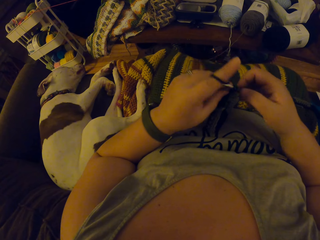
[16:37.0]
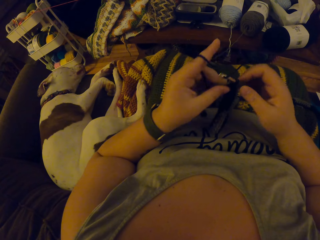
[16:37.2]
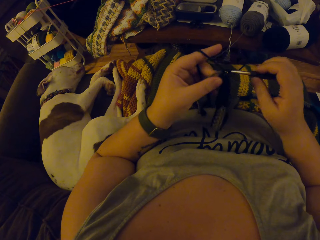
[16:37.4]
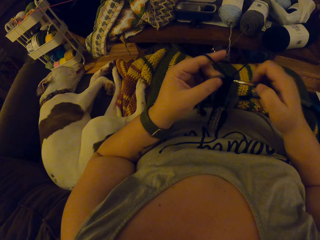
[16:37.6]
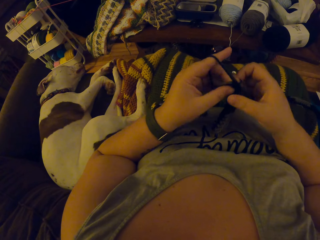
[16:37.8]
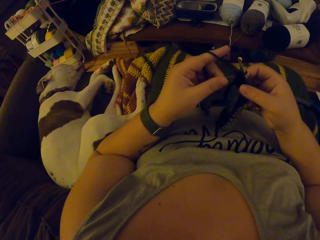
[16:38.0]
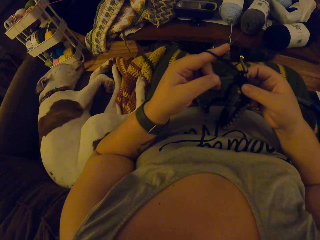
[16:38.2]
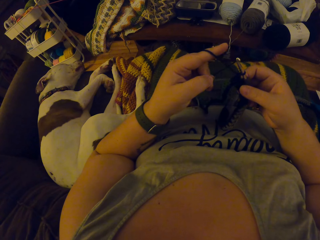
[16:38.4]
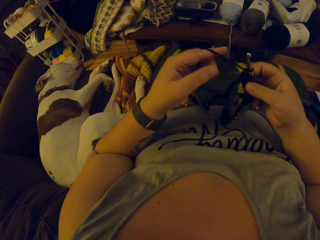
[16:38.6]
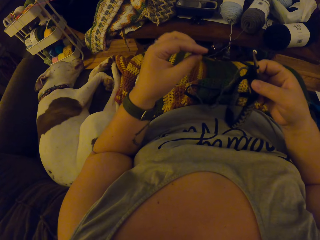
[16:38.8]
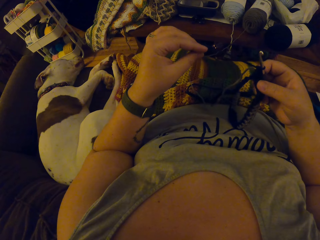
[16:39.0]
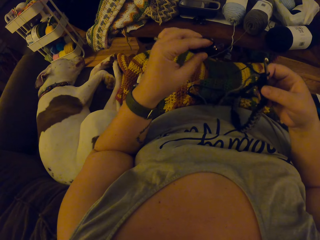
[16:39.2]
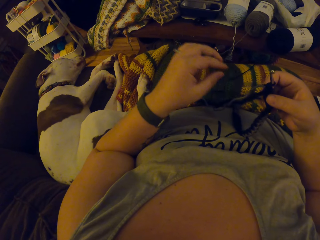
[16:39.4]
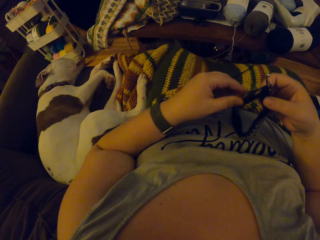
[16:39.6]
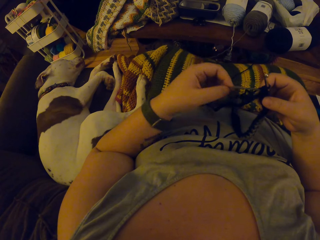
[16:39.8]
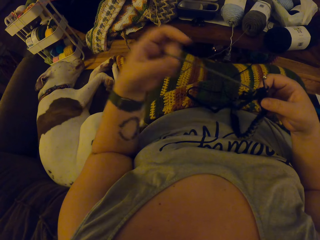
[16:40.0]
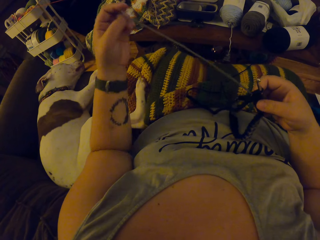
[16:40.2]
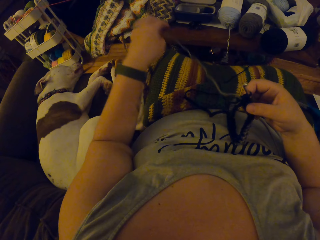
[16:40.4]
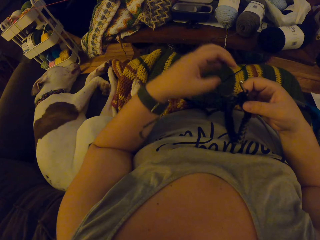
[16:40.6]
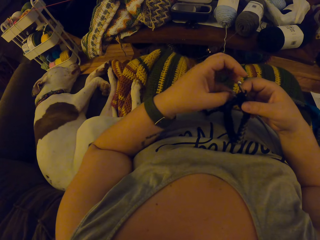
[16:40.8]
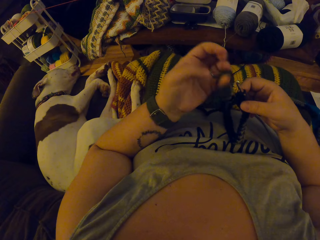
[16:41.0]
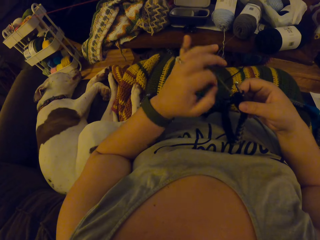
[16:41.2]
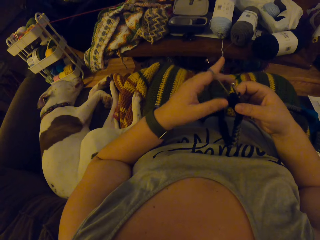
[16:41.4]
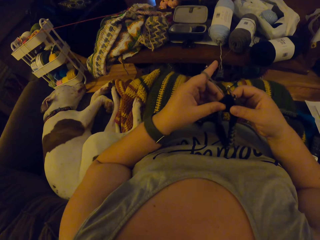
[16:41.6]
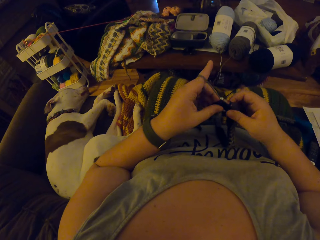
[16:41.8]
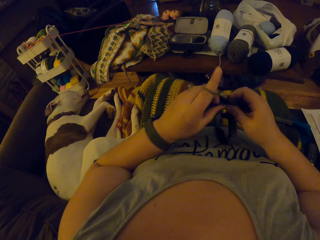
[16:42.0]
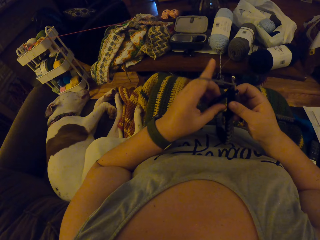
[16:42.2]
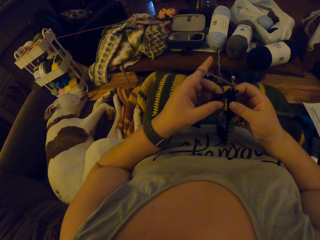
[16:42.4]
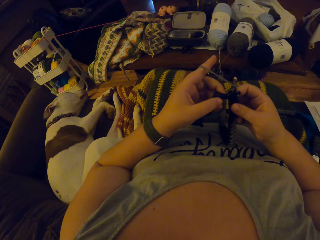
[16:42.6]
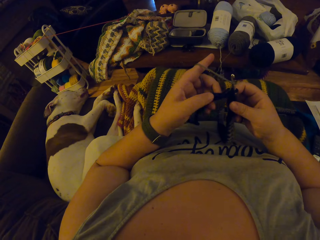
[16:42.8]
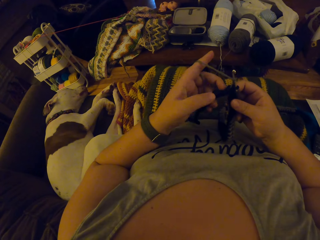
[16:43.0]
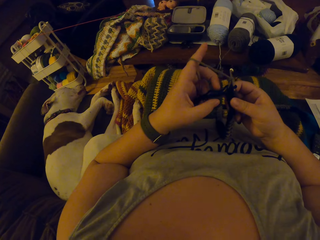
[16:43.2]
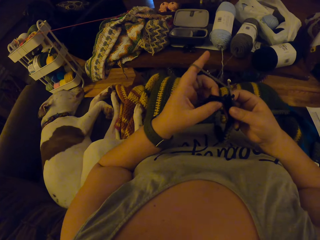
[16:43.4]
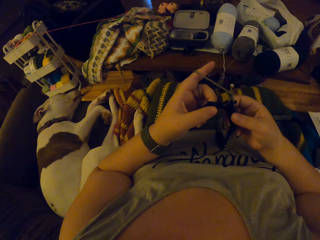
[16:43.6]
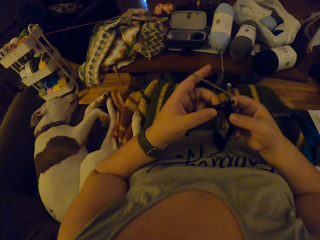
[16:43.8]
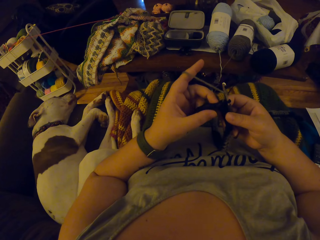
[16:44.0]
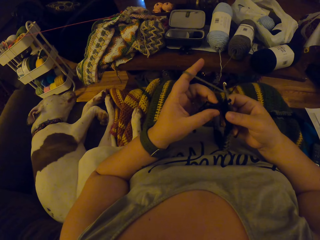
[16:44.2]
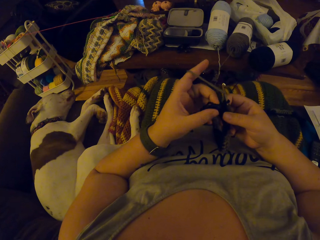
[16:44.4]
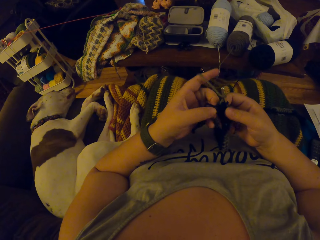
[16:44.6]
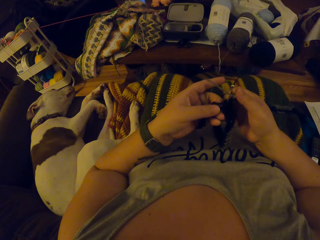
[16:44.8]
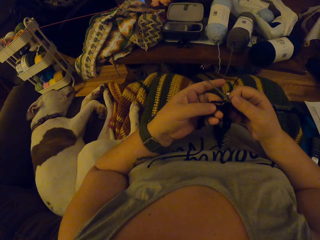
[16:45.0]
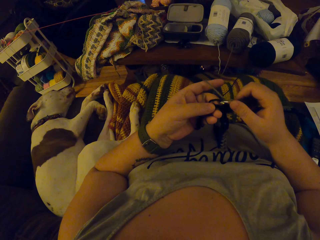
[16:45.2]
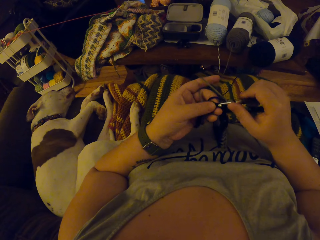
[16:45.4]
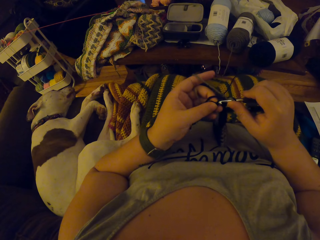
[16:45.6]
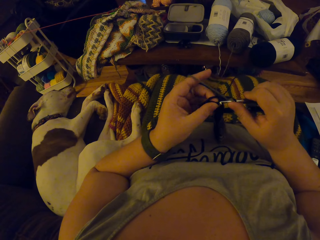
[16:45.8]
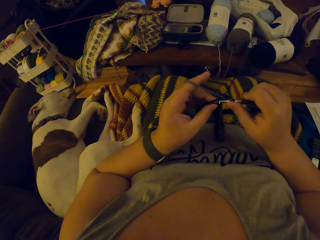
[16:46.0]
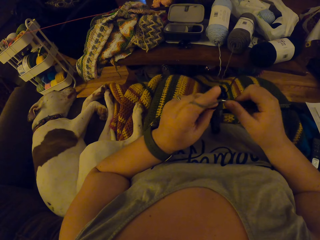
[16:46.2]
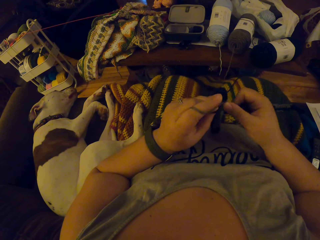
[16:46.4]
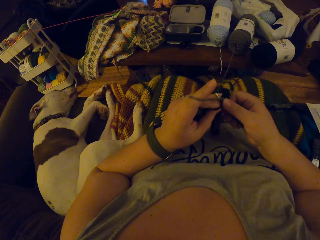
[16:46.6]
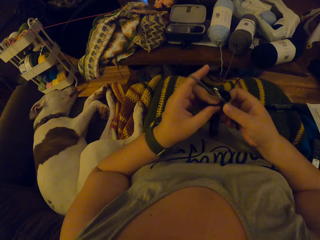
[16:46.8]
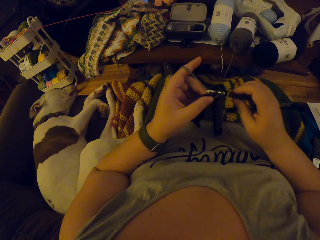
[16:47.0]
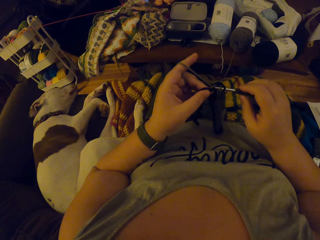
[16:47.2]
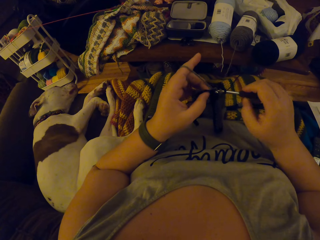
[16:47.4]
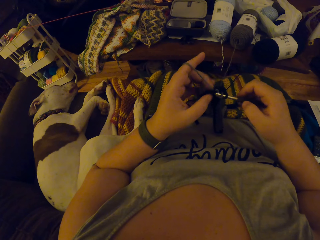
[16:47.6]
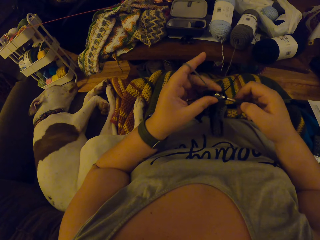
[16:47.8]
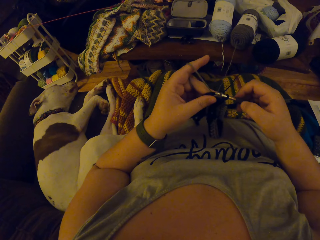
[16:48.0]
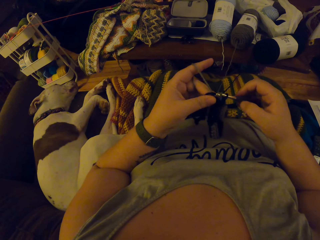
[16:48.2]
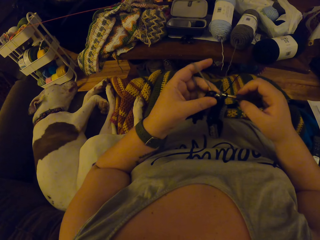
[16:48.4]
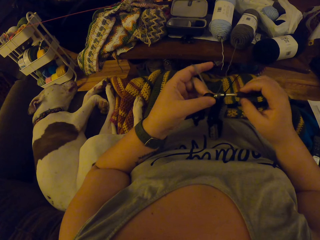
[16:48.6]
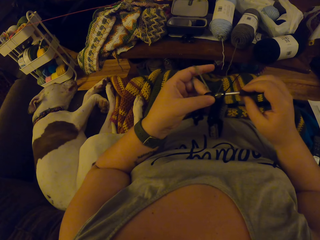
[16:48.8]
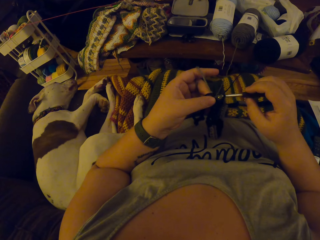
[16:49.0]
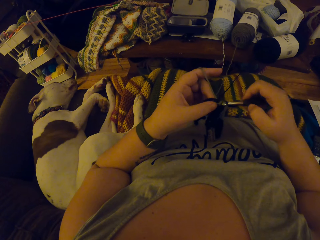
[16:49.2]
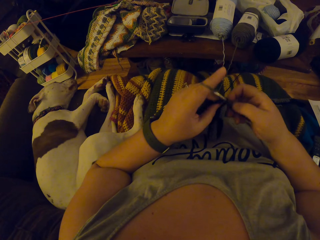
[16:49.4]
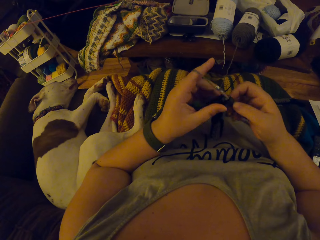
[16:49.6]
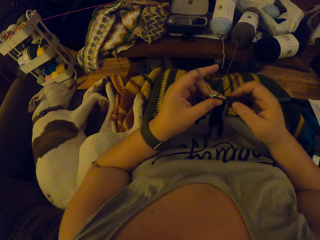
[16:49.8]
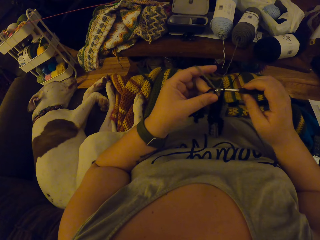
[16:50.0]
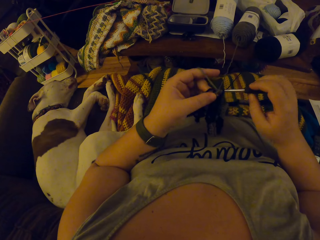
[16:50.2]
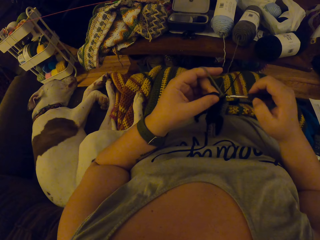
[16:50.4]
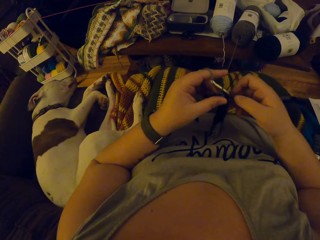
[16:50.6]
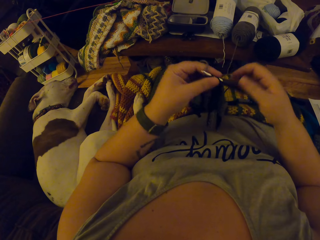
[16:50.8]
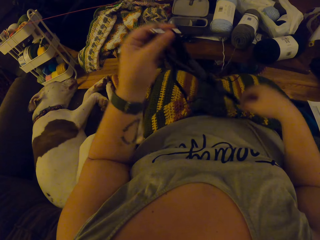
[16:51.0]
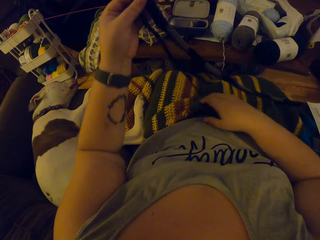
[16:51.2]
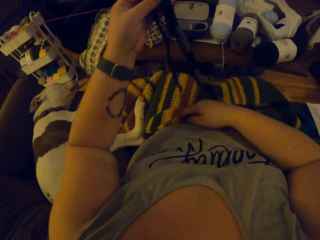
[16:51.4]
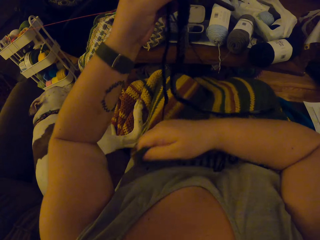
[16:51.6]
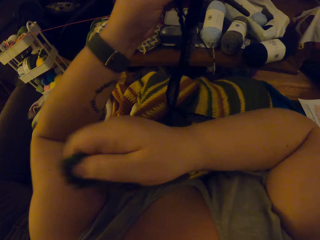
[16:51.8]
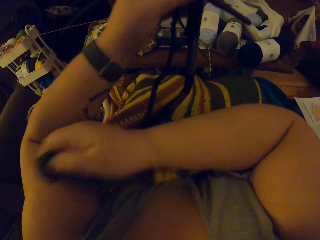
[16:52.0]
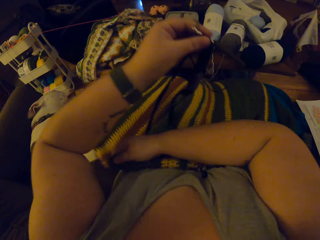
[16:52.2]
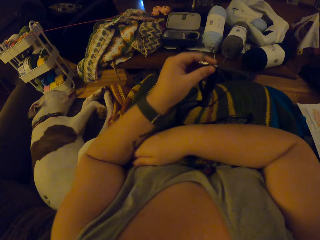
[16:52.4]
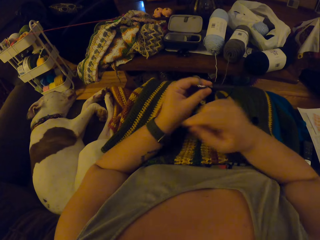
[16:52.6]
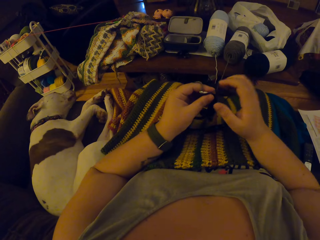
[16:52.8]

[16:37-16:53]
The camera wearer straightens the yarn. She coils the yarn around her finger. She crochets the yarn. She moves the knitting pin to her left hand. She adjusts the cover on her lap with her right hand.

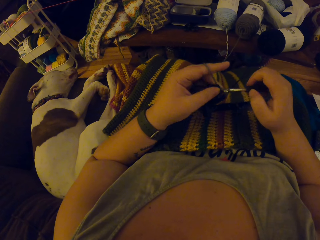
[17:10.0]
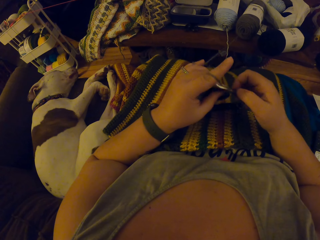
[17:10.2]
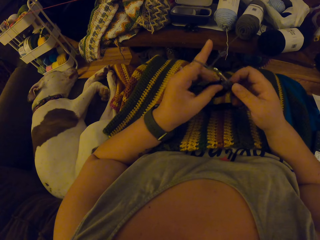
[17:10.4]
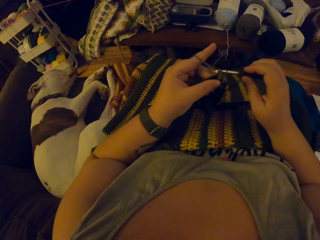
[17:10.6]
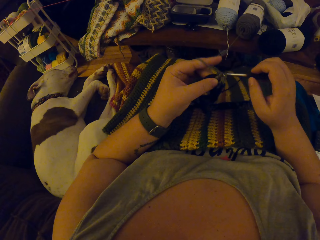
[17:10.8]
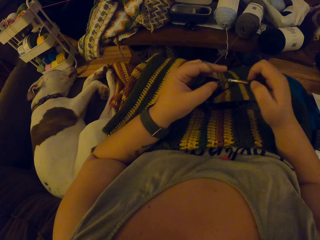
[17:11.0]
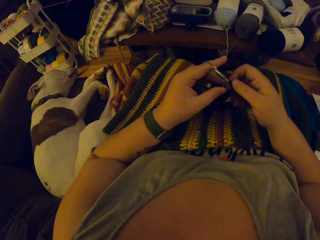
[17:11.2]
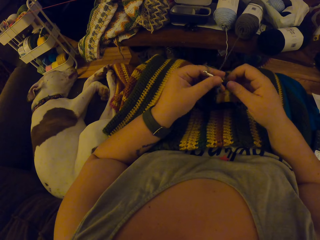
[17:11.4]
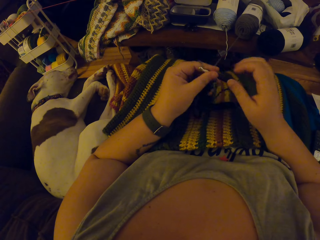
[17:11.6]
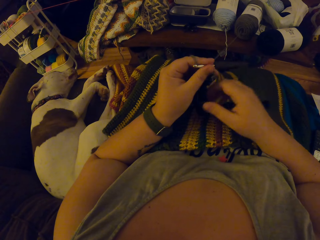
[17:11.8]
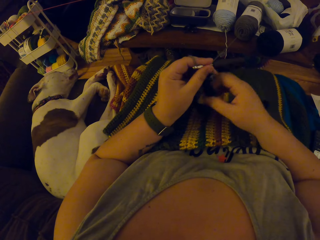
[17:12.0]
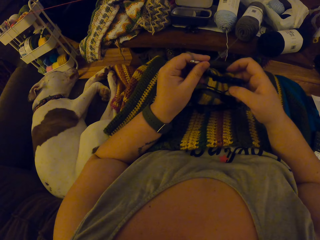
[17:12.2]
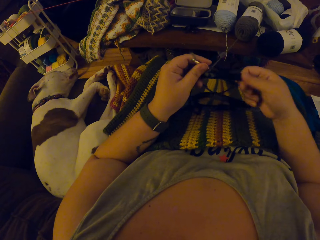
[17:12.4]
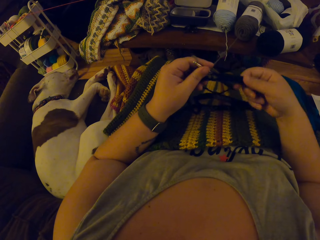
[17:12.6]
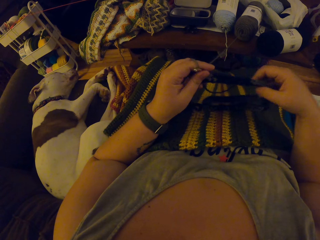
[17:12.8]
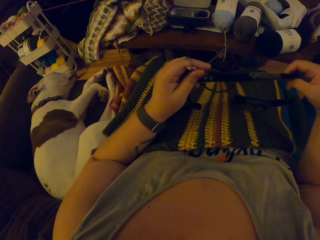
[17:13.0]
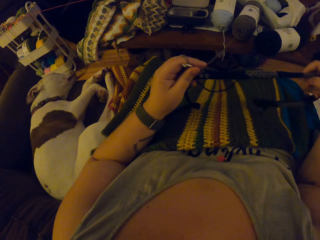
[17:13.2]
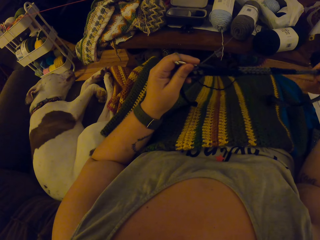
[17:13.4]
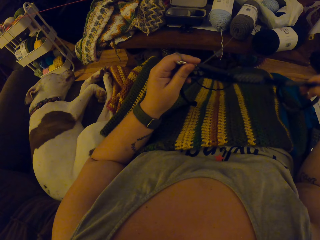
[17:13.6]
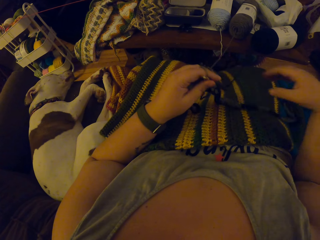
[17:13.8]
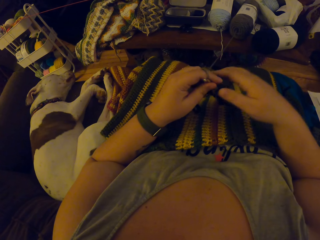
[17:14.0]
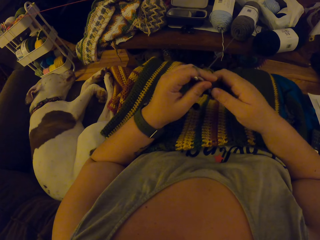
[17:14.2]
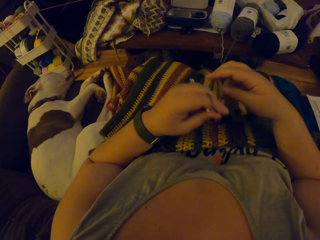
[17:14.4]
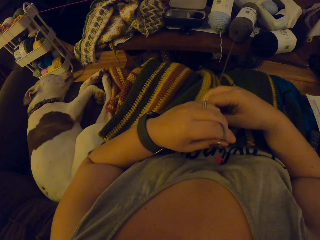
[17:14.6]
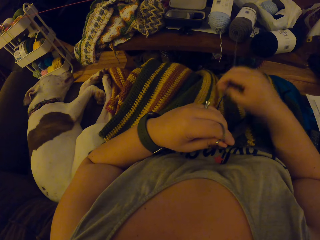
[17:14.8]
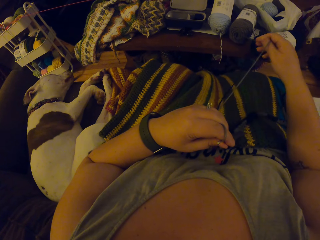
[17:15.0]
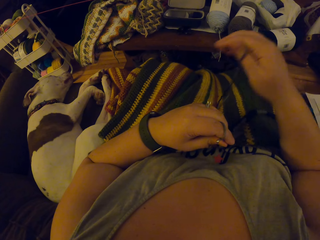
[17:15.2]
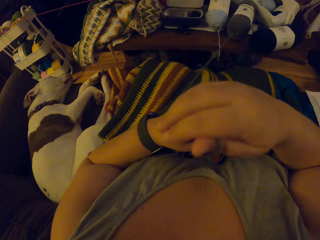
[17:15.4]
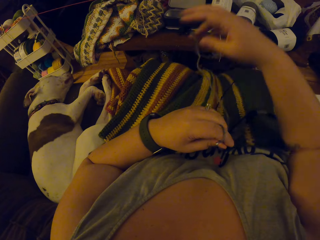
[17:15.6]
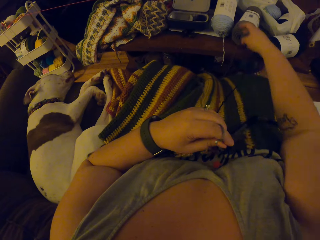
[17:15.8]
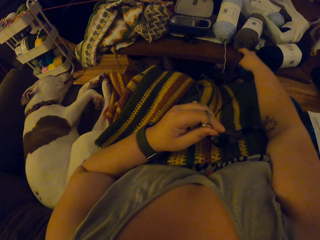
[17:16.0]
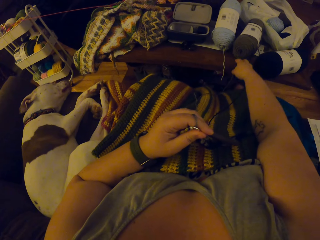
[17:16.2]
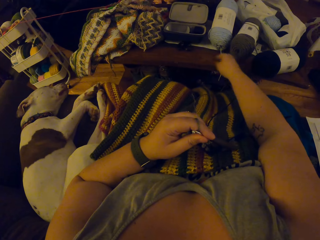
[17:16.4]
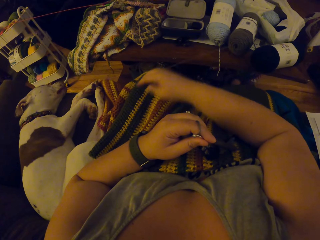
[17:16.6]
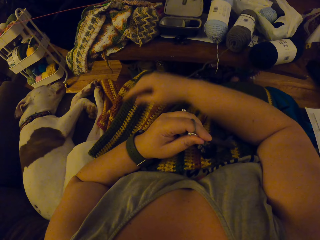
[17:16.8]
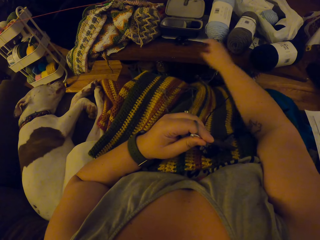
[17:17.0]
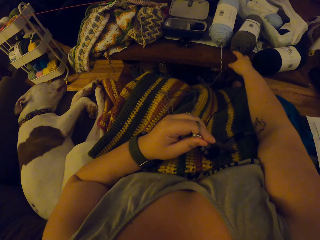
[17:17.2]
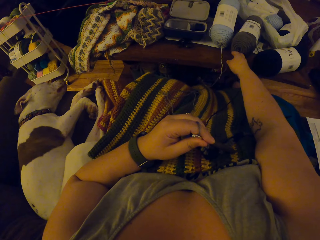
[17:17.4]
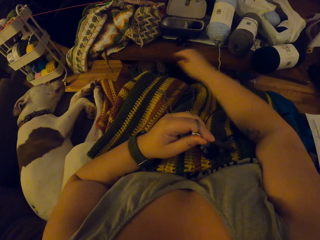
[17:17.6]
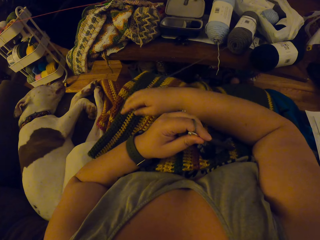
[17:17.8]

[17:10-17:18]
The camera wearer moves the knitting pin to her left hand. She straightens the yarn. She checks the stitch. She pulls yarn out of the ball of yarn with her right hand.
